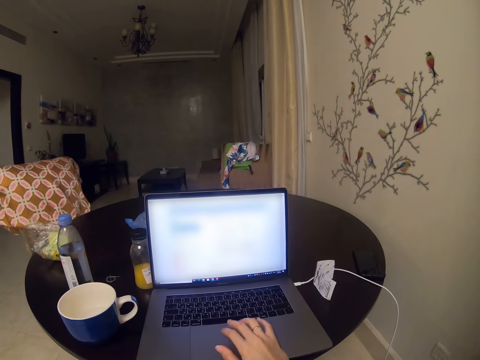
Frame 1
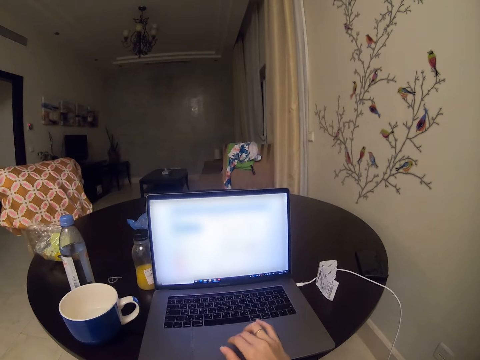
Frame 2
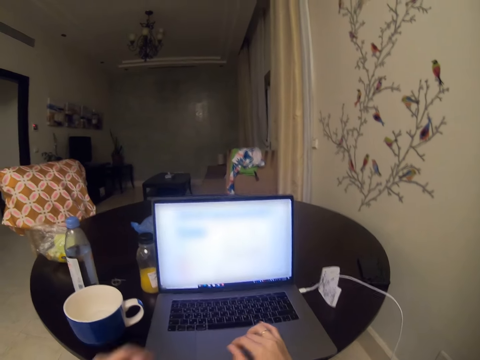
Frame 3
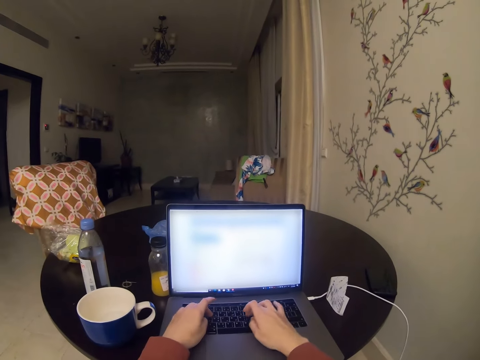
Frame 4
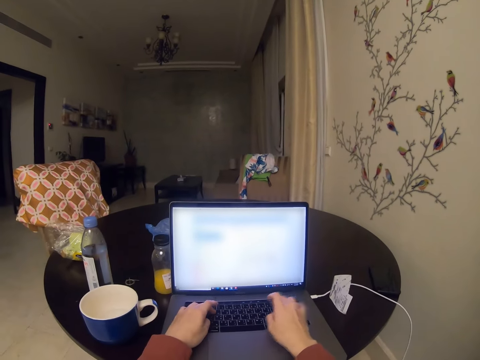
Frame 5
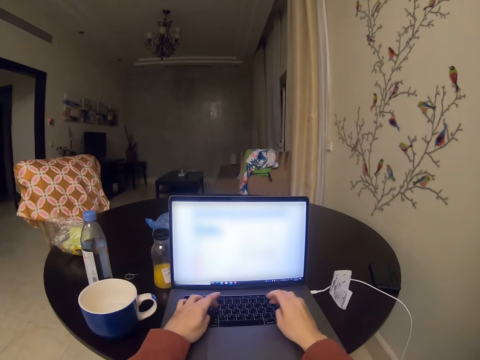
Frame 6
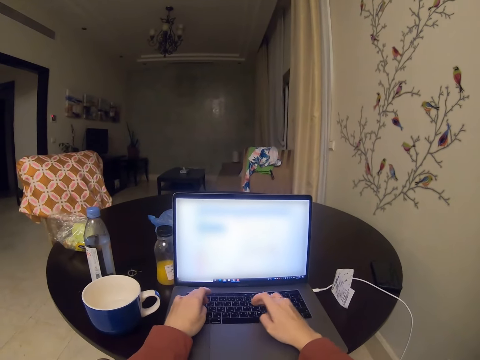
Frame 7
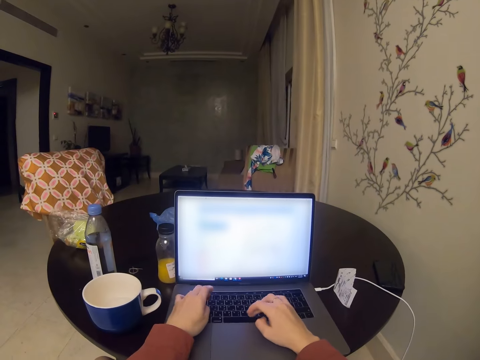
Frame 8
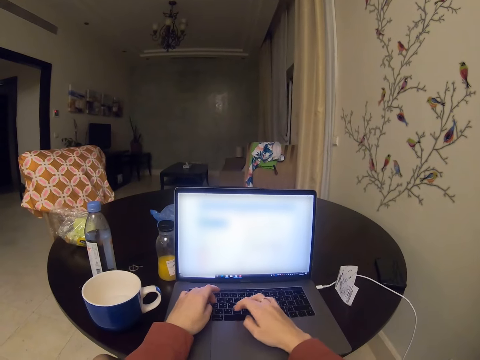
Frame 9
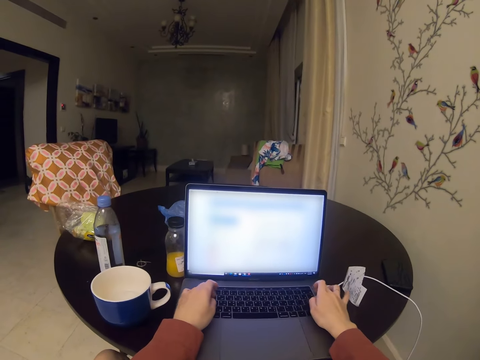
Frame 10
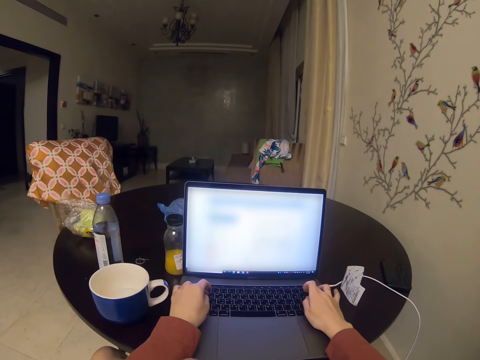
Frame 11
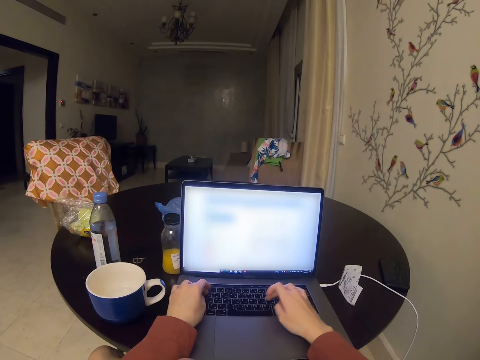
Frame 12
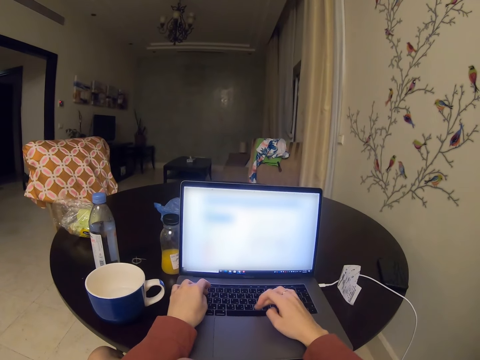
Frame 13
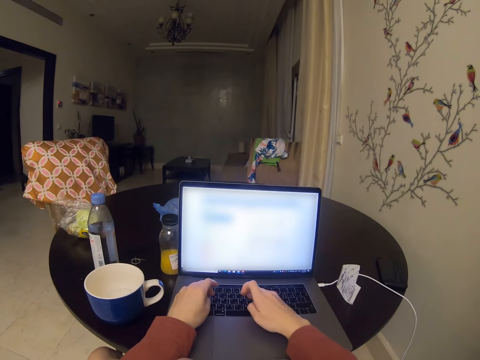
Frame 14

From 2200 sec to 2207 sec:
The camera wearer types on the laptop with the keyboard.

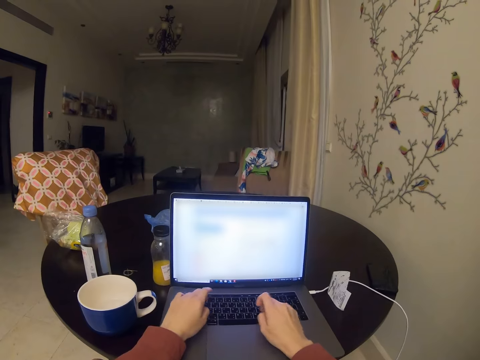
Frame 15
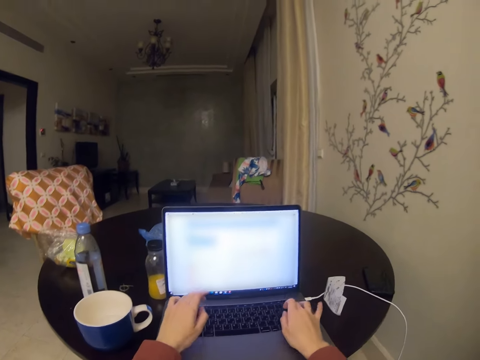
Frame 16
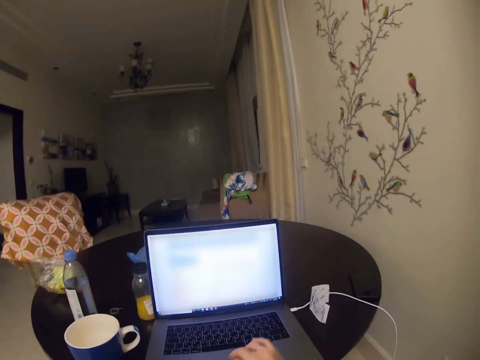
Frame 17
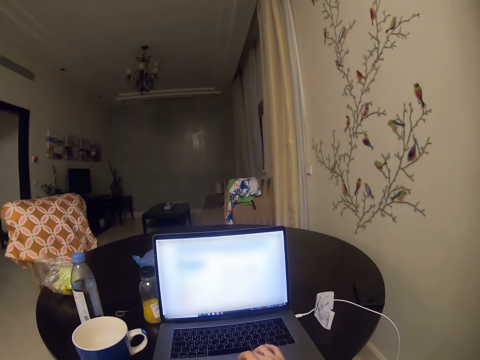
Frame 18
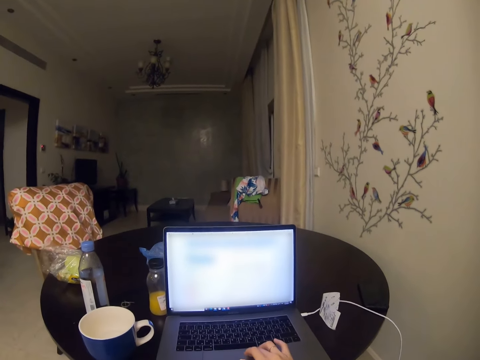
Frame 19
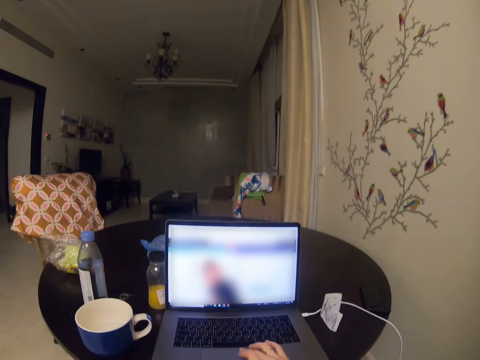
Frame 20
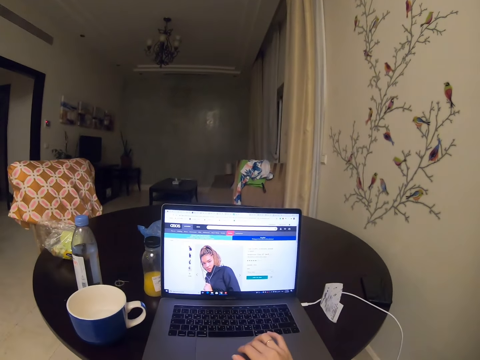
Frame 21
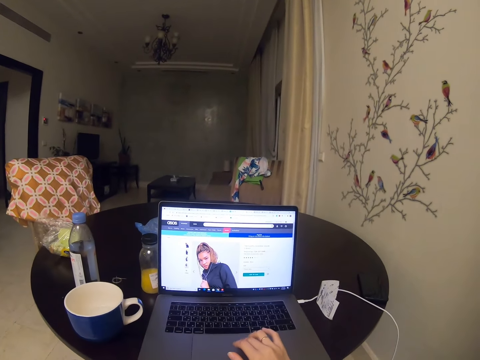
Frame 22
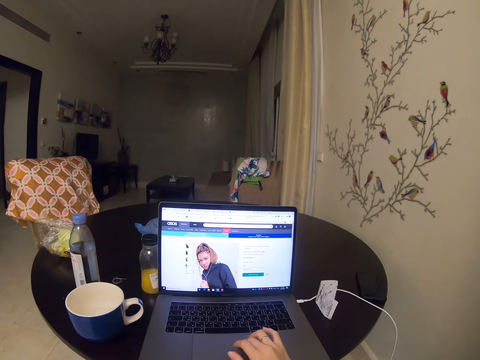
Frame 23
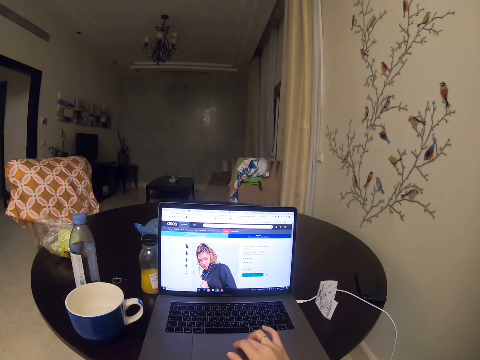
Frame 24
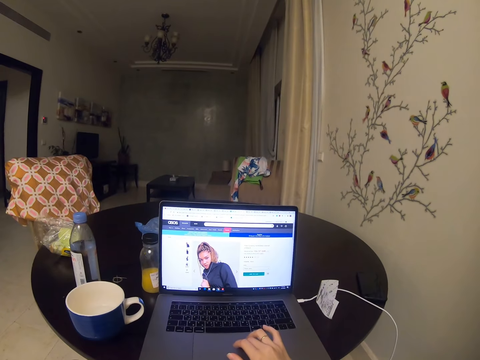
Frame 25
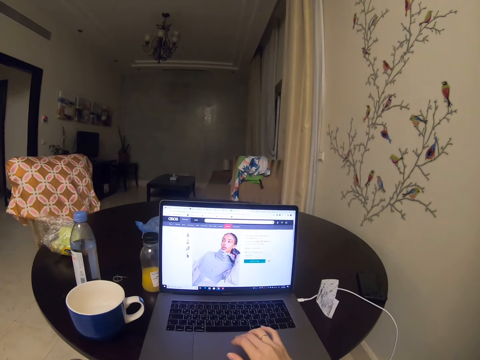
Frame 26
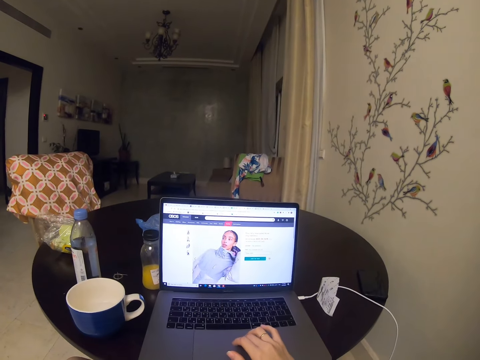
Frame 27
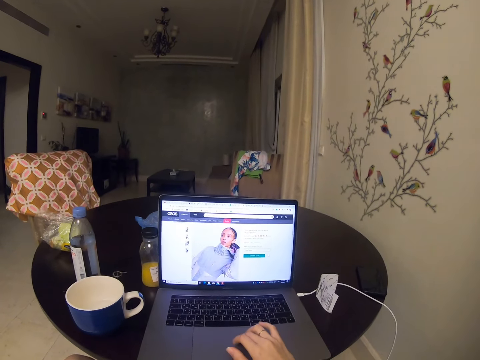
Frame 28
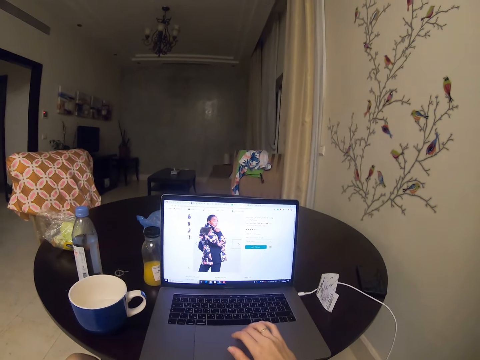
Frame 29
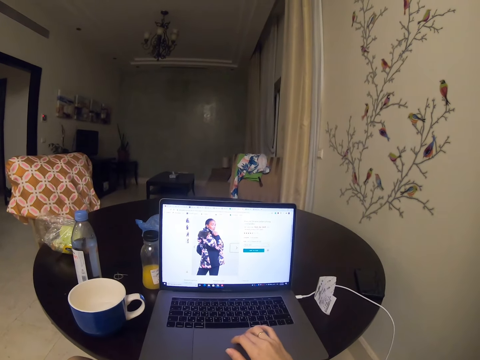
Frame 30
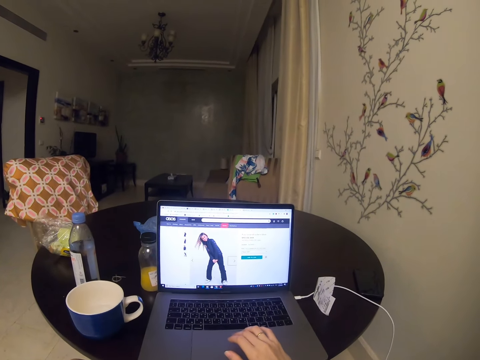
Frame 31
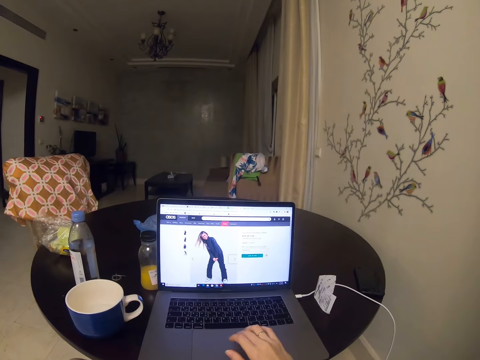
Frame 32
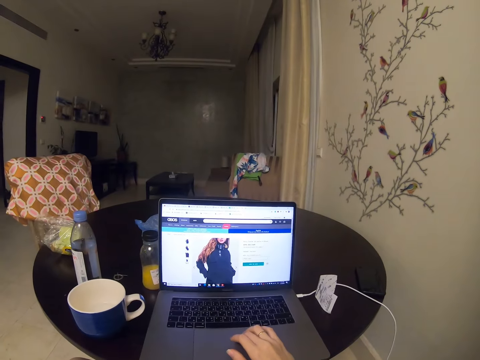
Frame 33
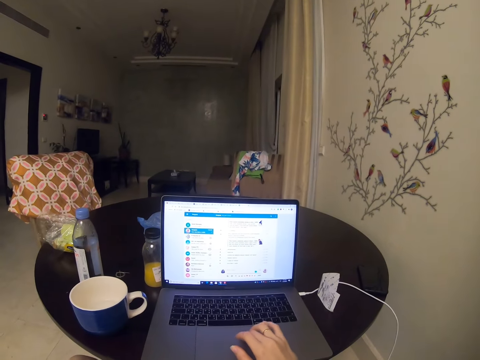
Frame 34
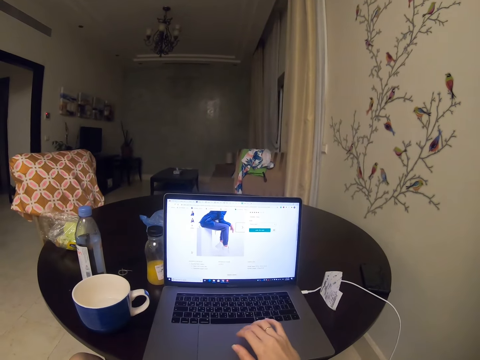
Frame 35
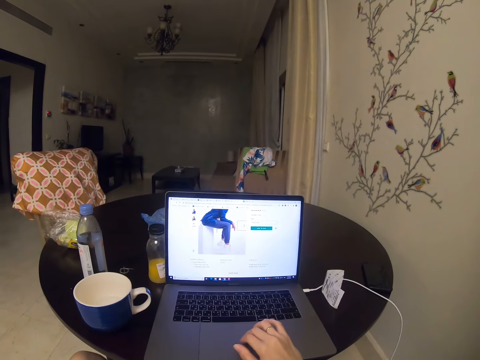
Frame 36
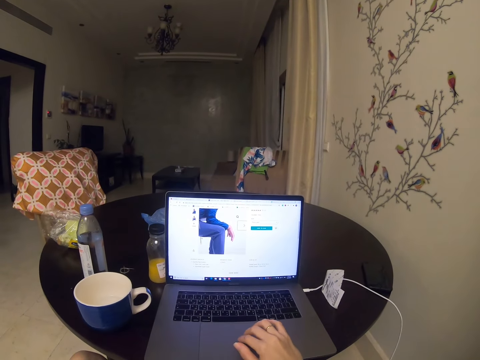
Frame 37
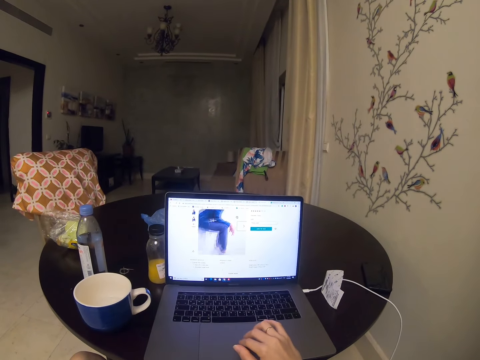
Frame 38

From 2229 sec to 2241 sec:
The camera wearer scrolls the laptop. They operate the laptop.

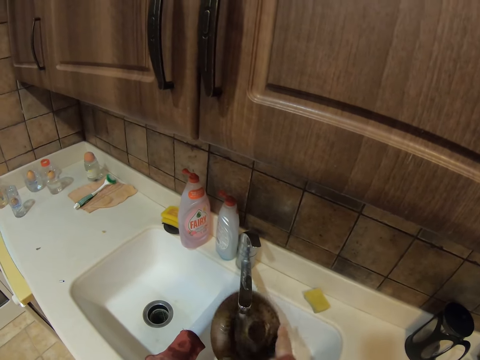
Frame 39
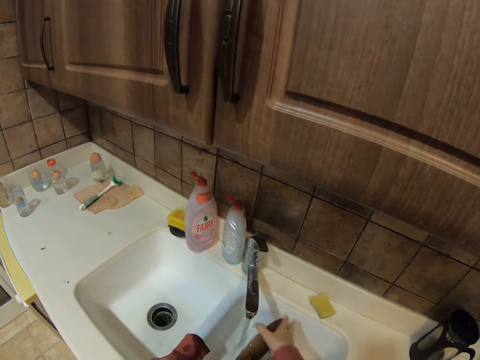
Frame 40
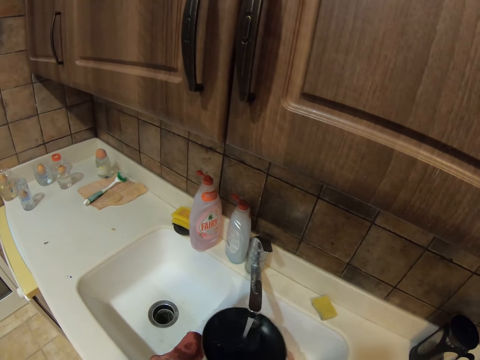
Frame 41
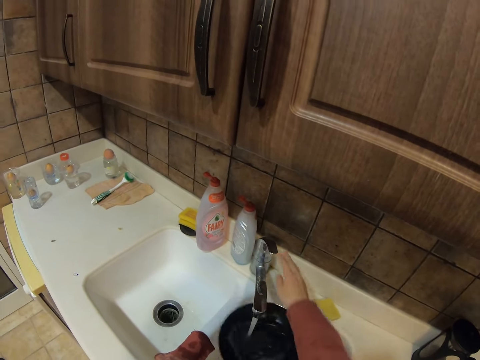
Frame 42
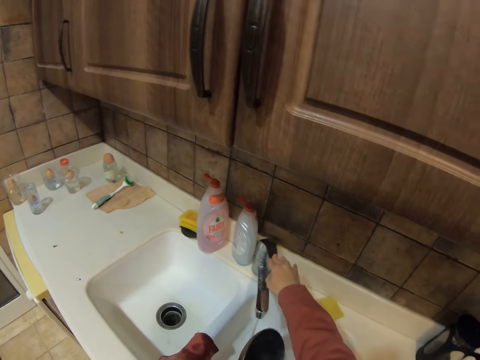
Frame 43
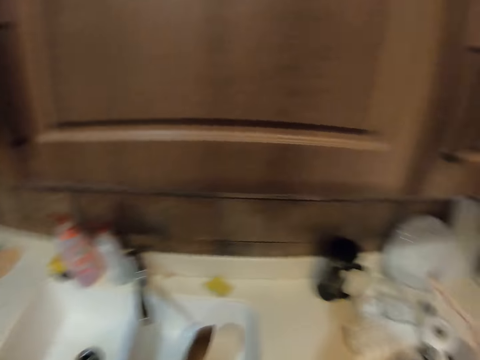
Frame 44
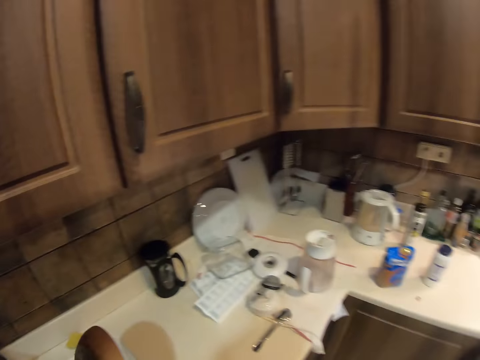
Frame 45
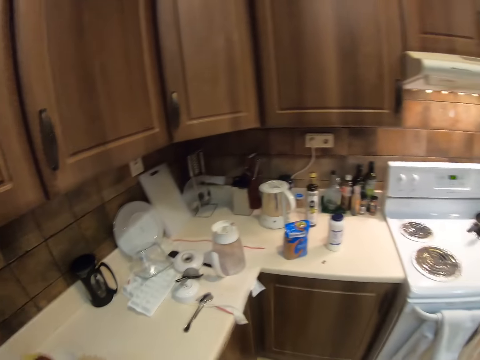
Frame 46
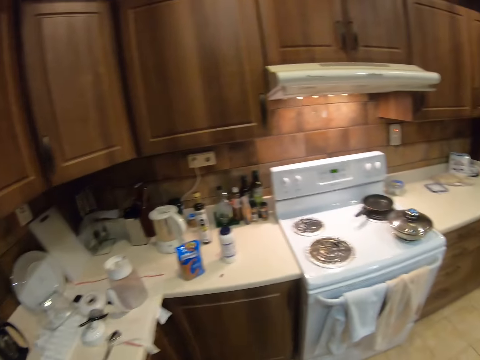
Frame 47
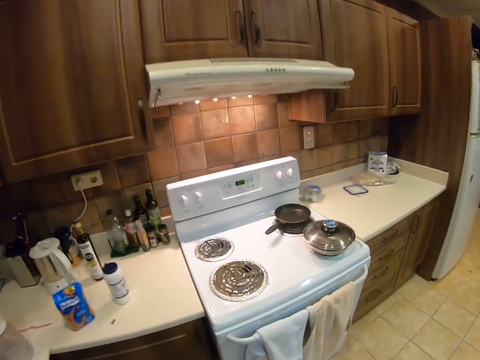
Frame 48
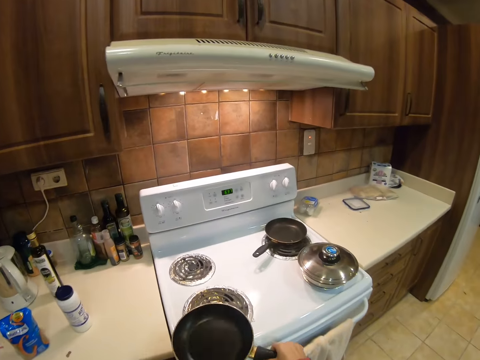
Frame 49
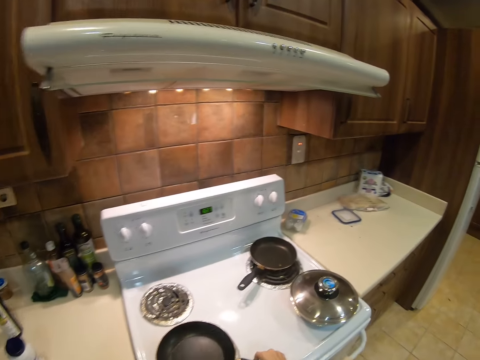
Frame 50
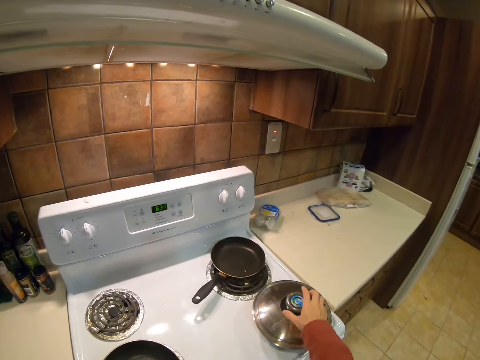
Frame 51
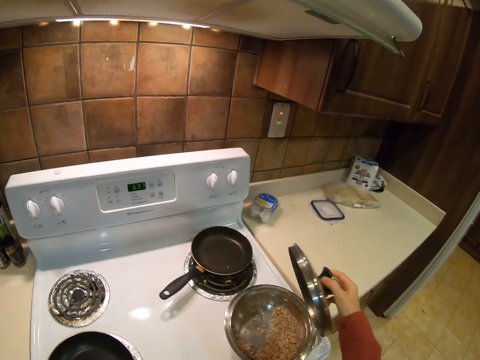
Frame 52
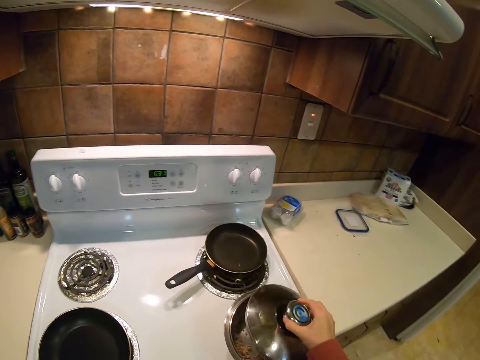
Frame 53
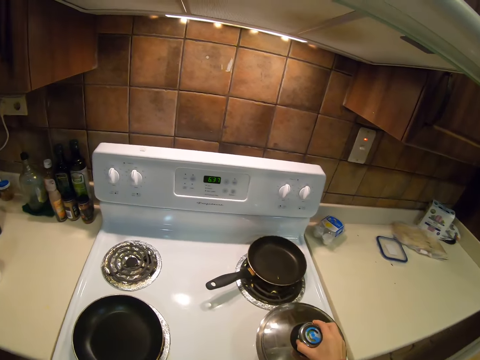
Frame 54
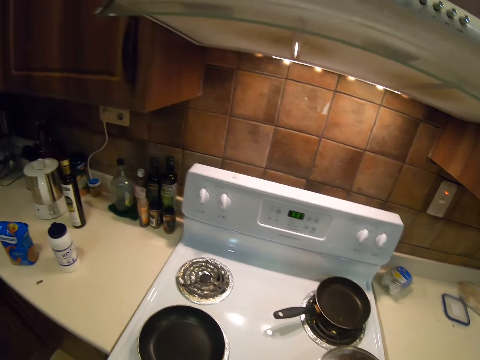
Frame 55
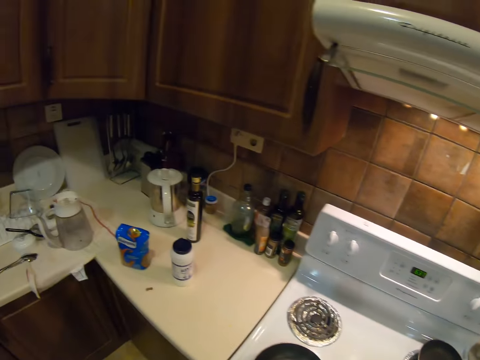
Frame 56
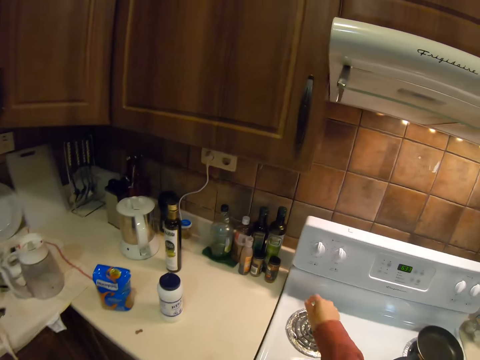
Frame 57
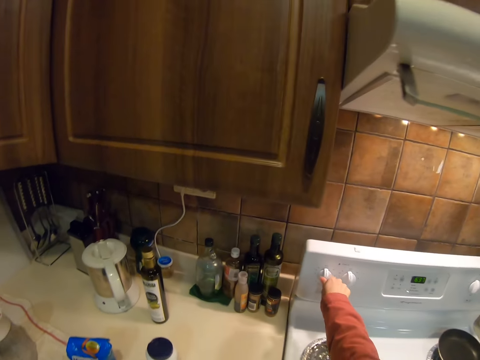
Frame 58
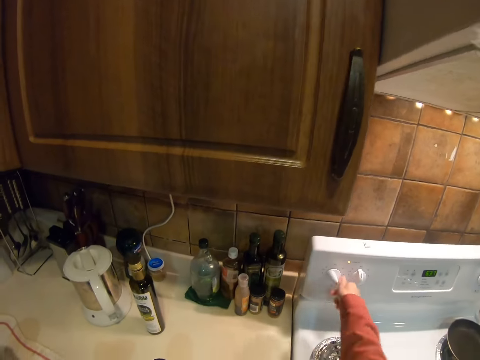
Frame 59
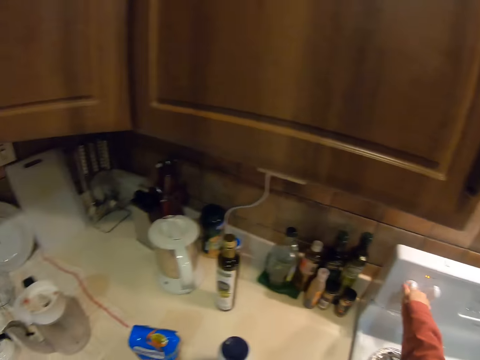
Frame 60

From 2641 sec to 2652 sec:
The camera wearer turns off the water. They walk, put the pan on the stove, and lift the lid off the cooking pan. They return the lid. They turn on the stove.
